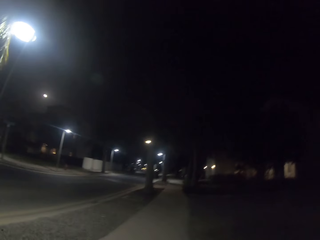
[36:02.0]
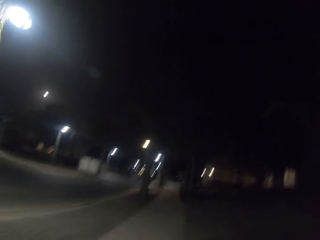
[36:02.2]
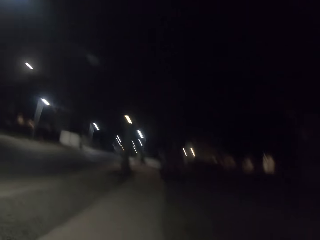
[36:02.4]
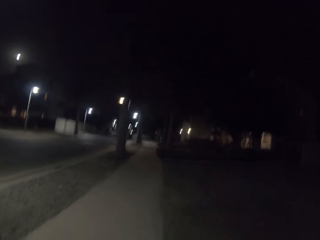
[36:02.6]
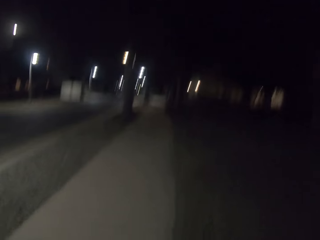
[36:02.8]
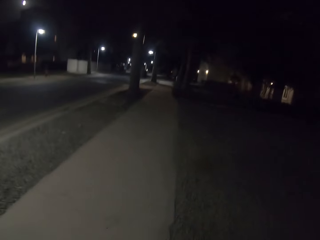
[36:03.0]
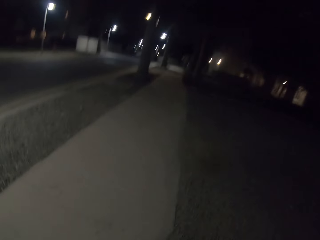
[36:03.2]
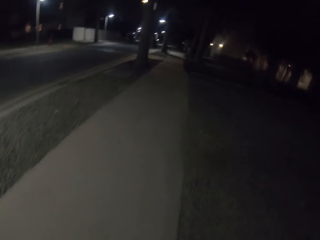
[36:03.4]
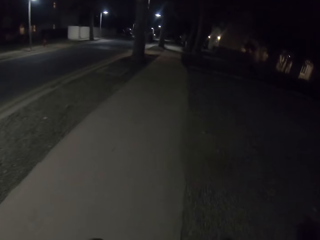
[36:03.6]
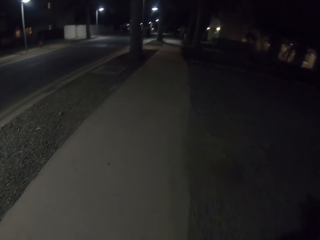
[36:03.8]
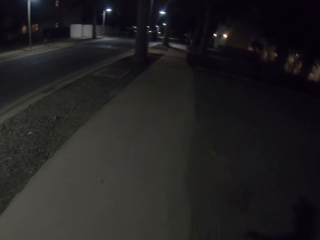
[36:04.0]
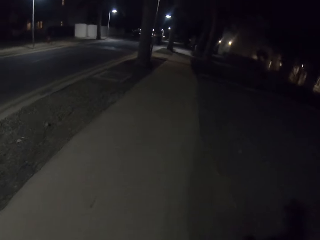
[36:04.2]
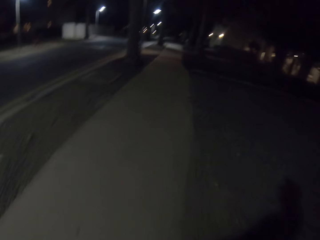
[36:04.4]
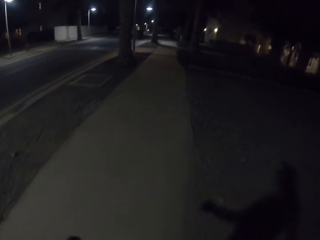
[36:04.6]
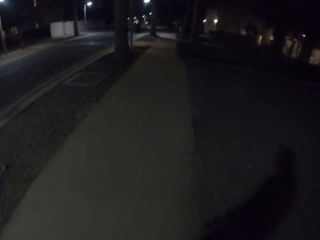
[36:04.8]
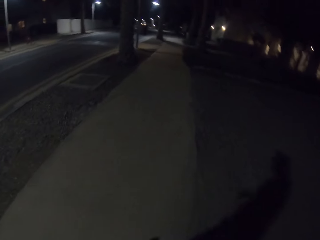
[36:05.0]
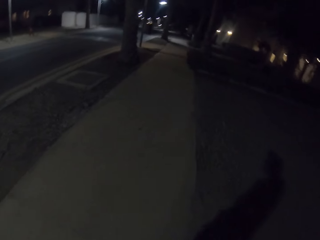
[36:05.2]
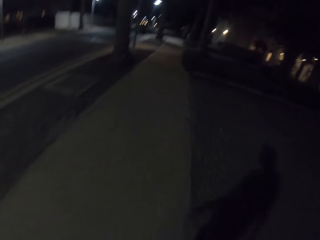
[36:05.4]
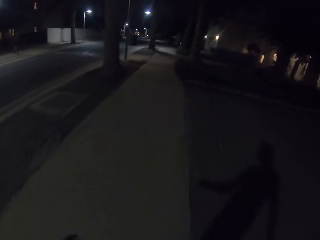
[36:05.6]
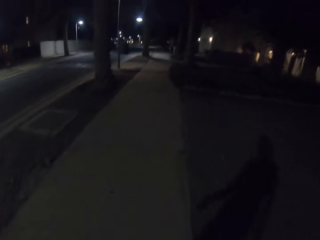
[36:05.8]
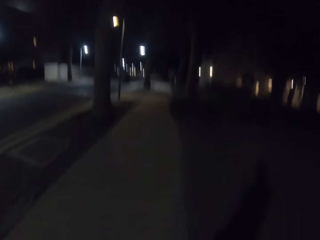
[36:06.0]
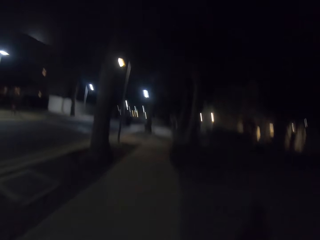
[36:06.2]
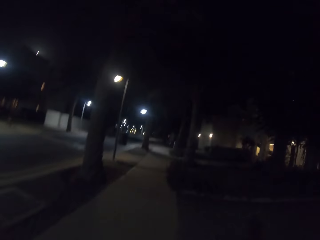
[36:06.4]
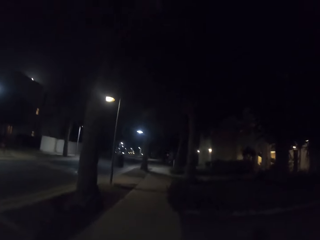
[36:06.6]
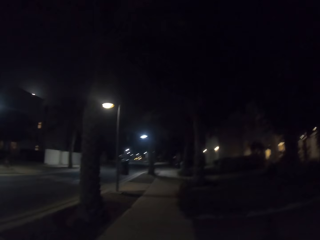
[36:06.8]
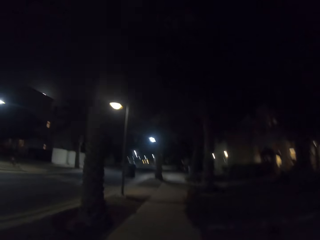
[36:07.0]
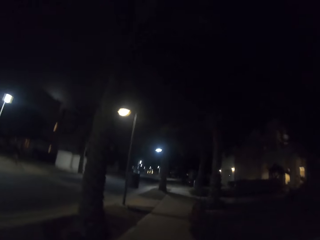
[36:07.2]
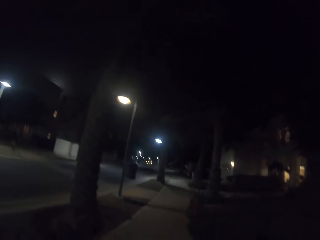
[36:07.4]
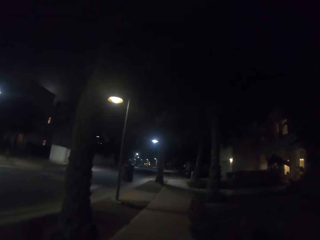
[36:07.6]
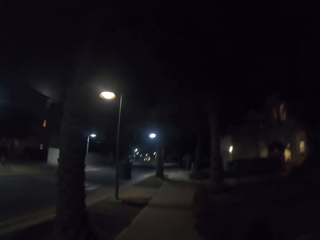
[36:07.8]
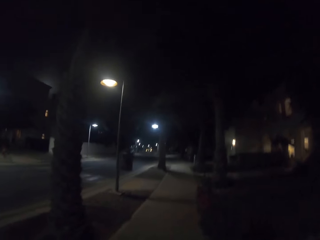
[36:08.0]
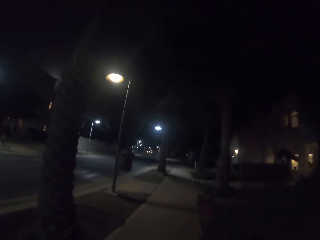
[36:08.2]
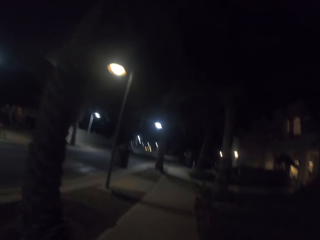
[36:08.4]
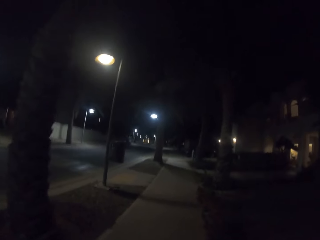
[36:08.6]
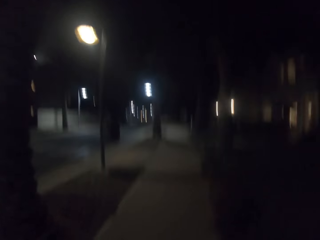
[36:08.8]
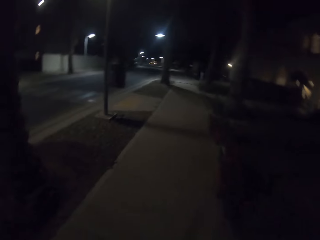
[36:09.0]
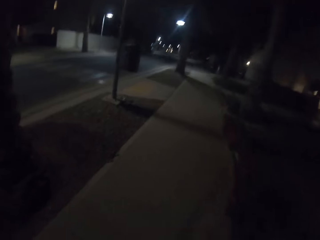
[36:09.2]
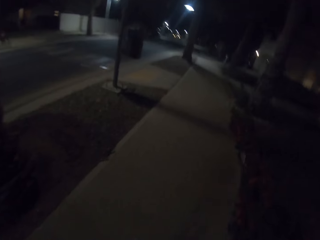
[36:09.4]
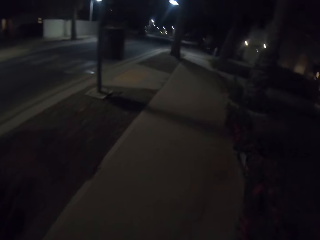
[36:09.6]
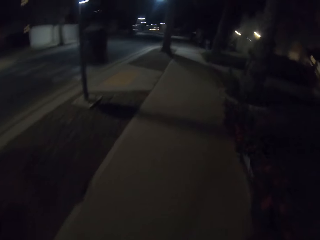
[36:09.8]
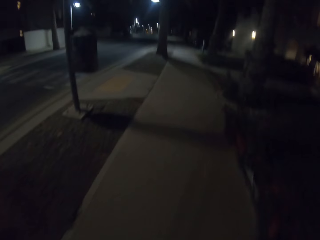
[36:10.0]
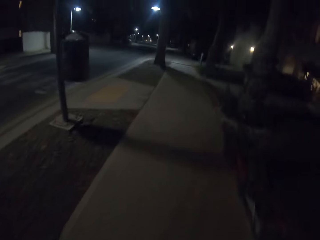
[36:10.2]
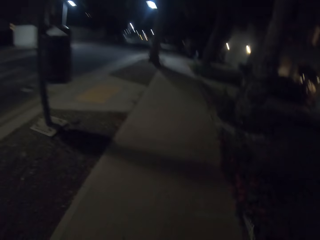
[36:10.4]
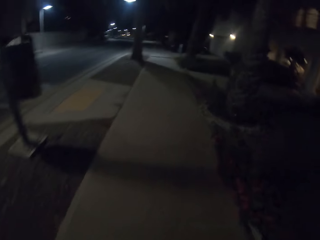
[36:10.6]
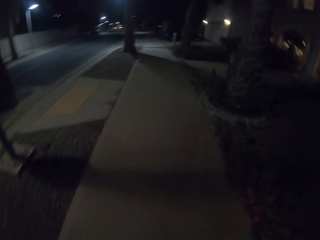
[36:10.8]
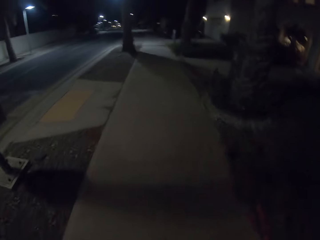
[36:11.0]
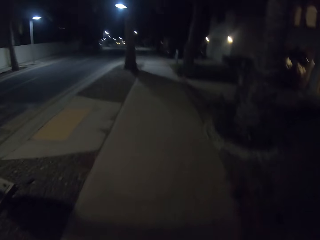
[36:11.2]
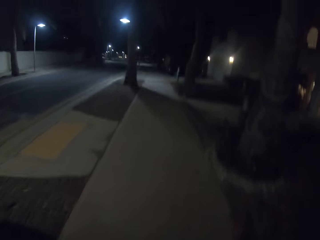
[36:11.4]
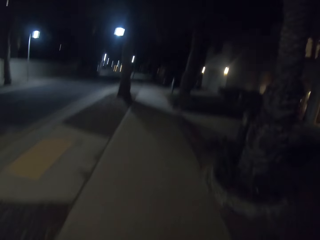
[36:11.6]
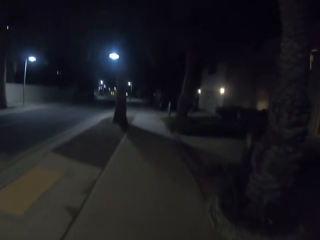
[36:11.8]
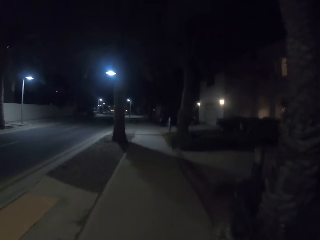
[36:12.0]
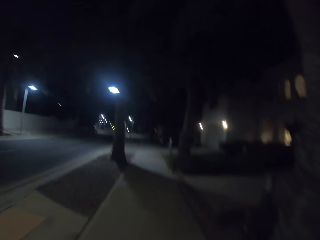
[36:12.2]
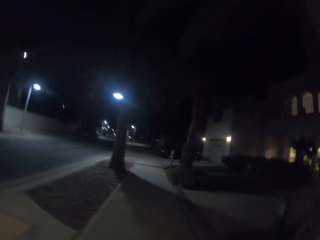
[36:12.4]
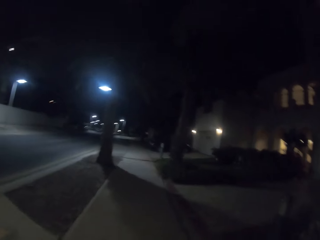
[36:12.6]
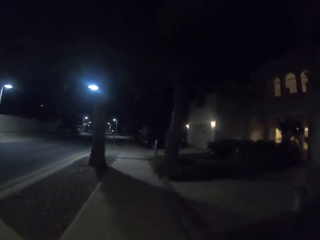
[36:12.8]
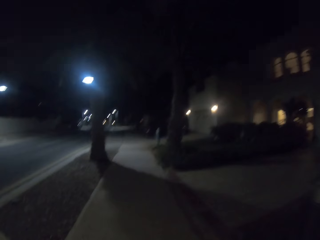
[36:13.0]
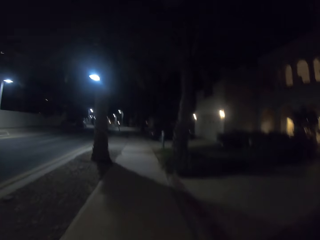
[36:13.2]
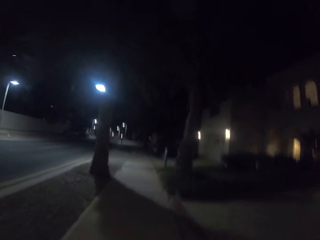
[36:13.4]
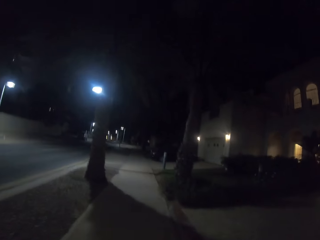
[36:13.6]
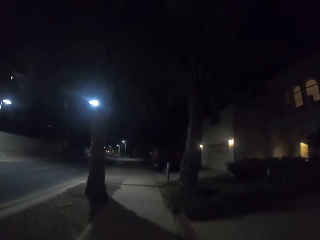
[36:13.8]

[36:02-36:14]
The camera wearer walks on the sidewalk.

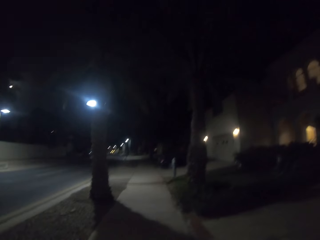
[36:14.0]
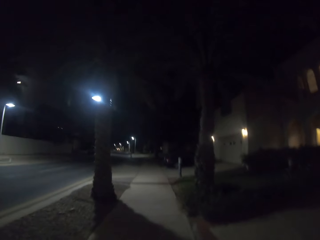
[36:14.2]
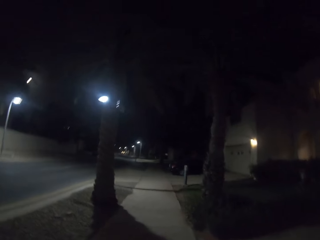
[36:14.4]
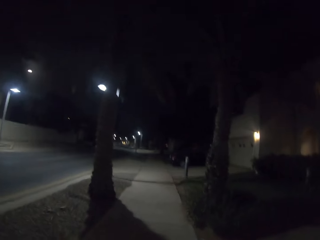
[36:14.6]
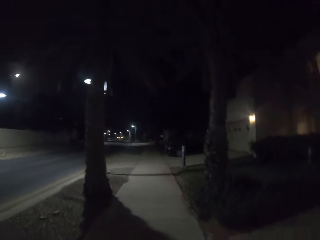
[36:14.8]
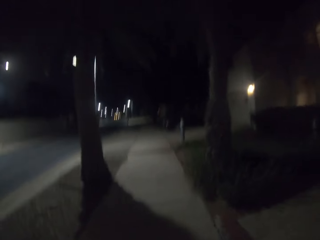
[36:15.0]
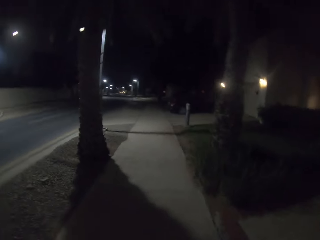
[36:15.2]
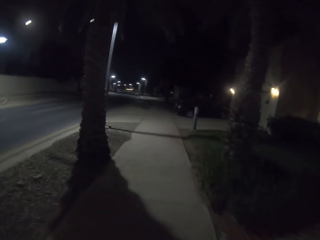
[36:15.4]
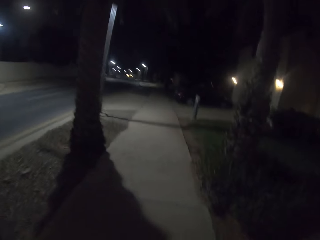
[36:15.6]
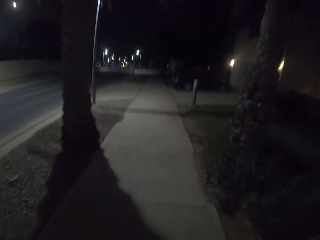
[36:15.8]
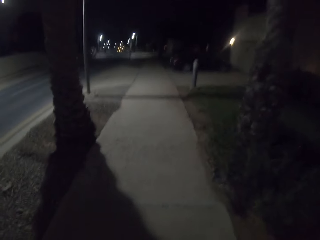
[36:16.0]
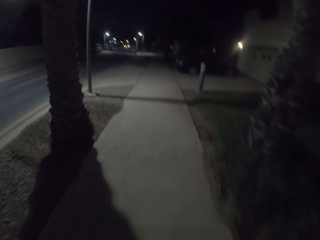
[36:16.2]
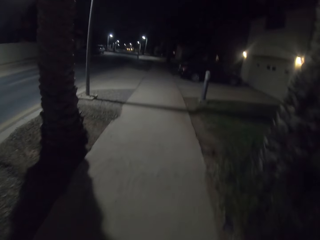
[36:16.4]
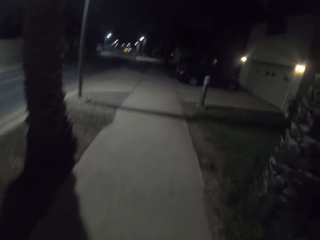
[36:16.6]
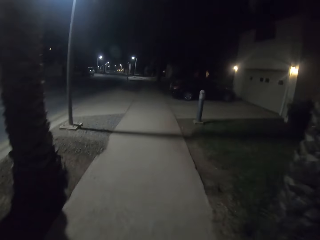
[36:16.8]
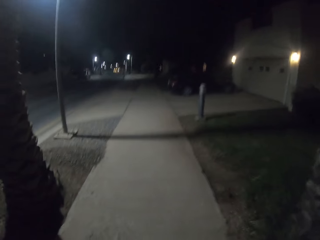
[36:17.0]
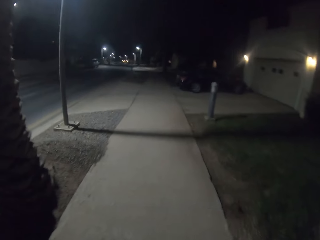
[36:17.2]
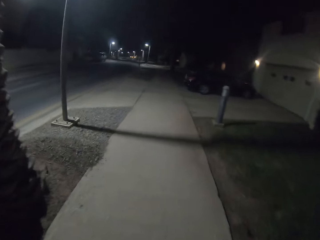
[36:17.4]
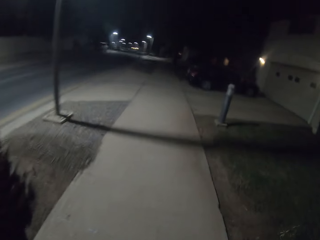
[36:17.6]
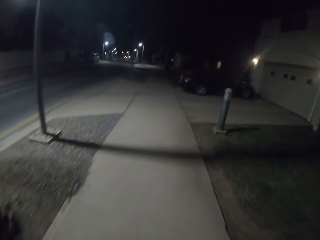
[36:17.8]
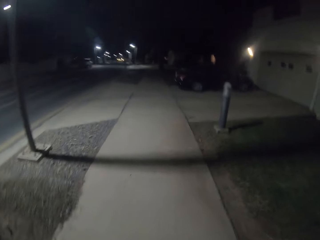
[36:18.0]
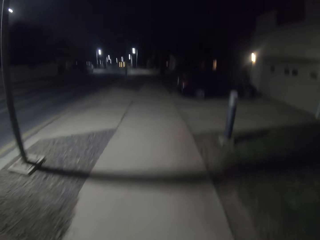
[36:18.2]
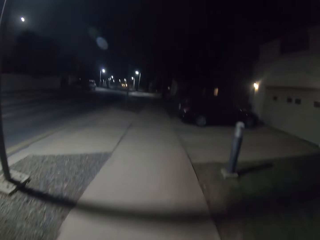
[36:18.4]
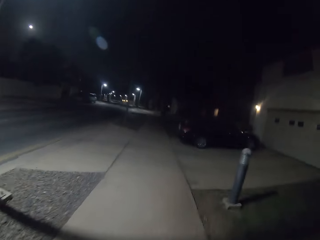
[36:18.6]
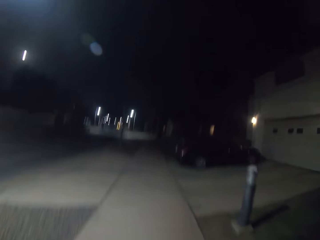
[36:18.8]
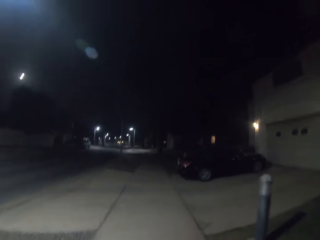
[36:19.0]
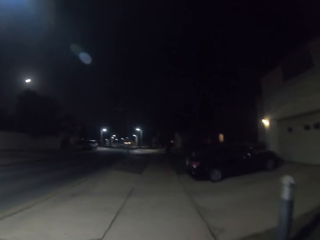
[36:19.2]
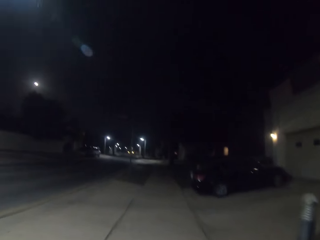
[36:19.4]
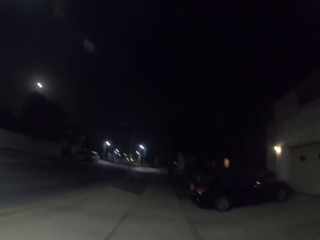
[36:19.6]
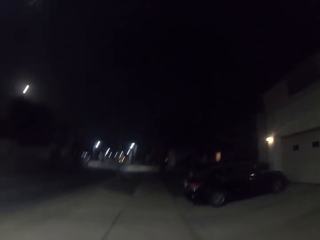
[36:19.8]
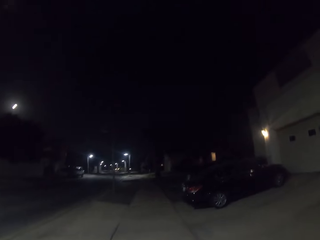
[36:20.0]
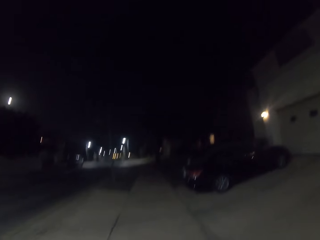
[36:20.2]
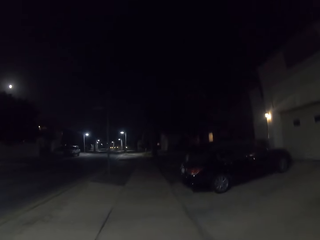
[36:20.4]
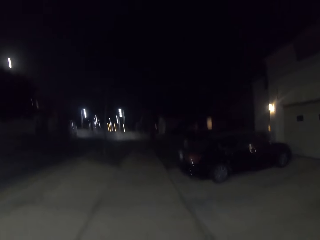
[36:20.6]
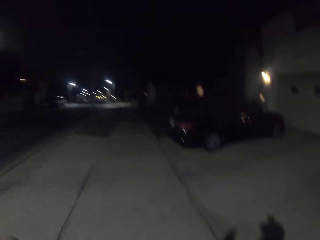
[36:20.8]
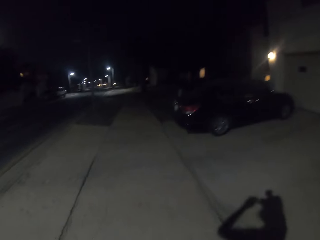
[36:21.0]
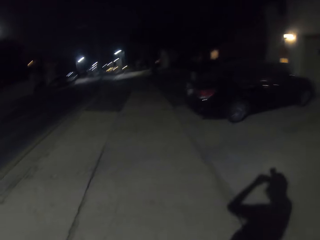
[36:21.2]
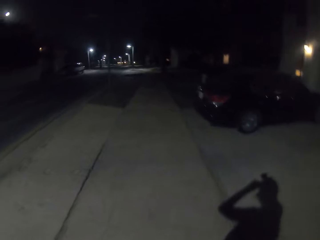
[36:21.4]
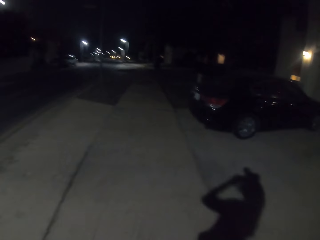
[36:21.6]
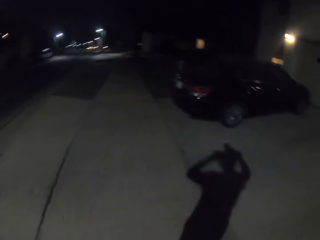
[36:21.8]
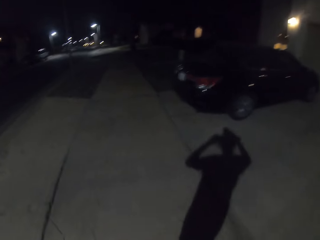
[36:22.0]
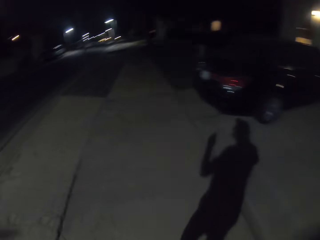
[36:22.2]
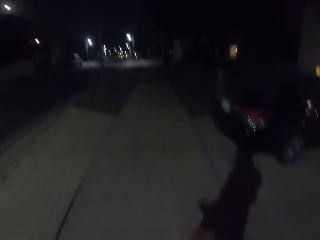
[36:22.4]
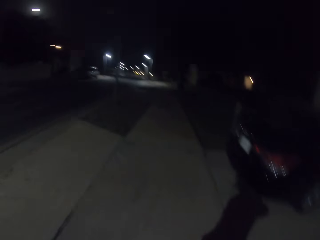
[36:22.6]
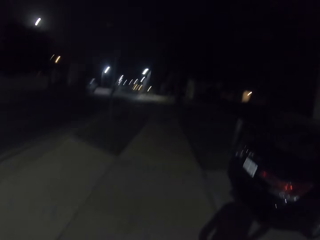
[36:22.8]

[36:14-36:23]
The camera wearer touches the camera with both hands.
